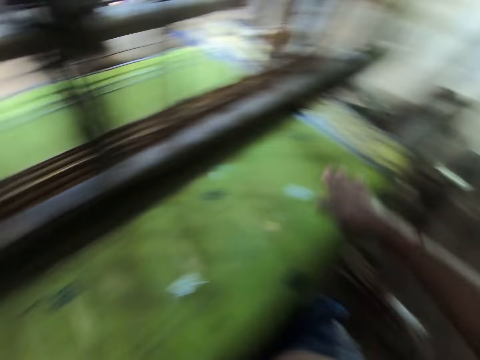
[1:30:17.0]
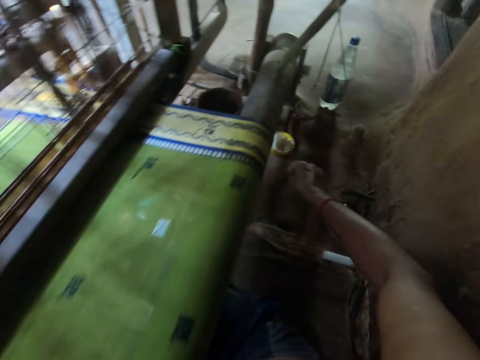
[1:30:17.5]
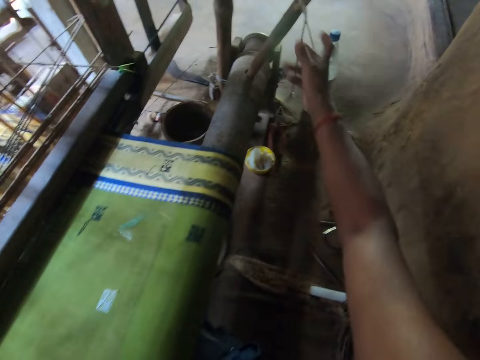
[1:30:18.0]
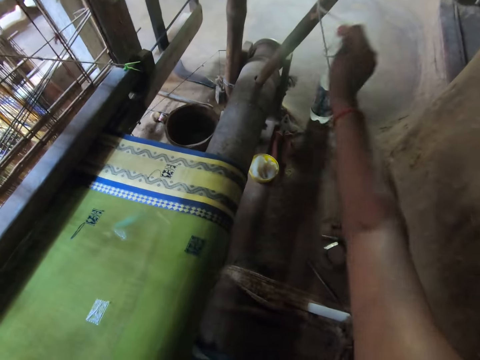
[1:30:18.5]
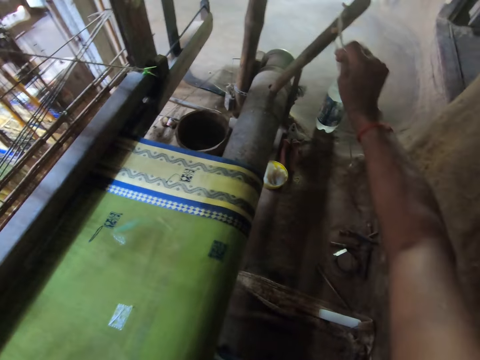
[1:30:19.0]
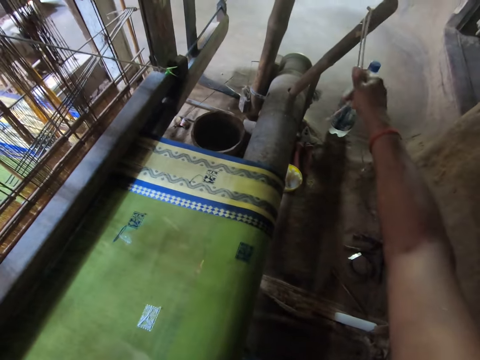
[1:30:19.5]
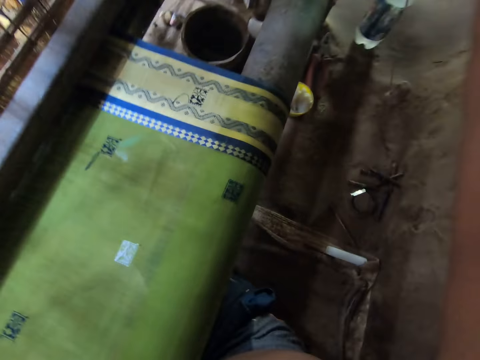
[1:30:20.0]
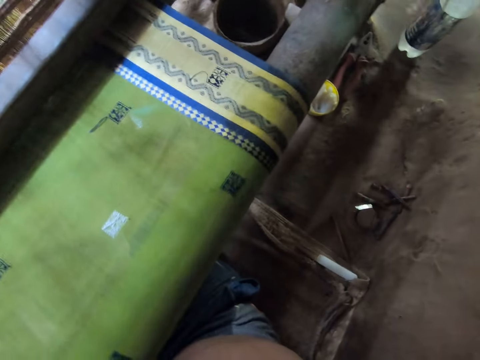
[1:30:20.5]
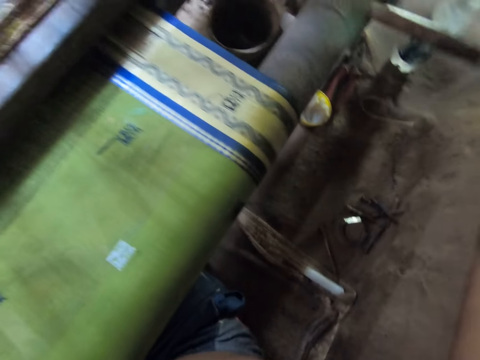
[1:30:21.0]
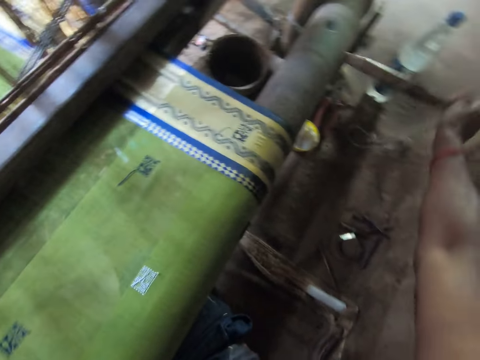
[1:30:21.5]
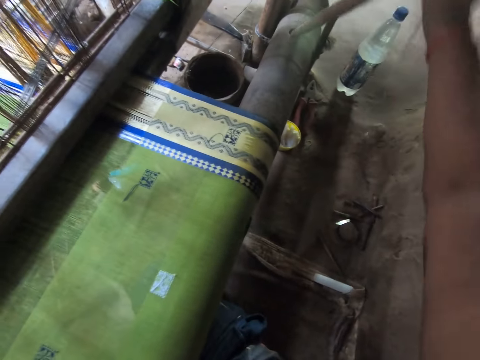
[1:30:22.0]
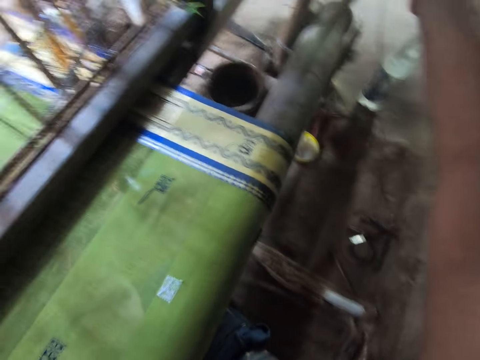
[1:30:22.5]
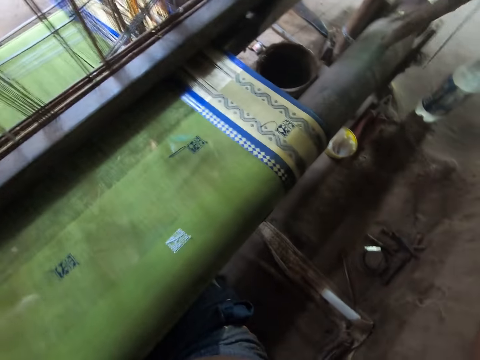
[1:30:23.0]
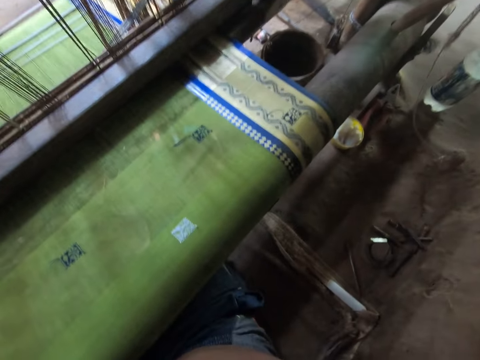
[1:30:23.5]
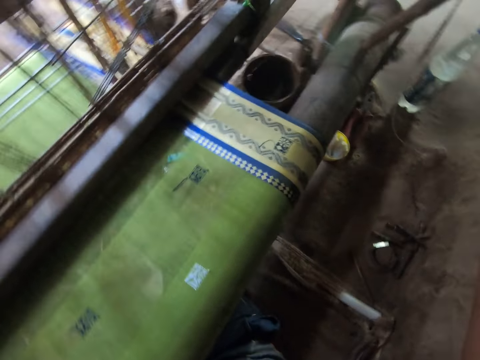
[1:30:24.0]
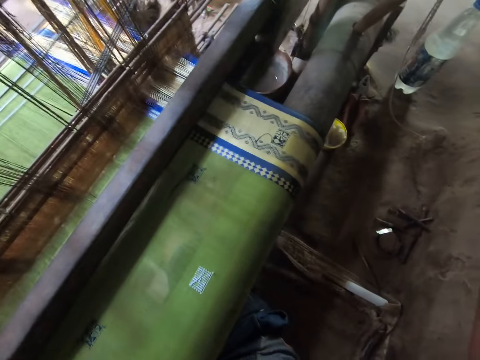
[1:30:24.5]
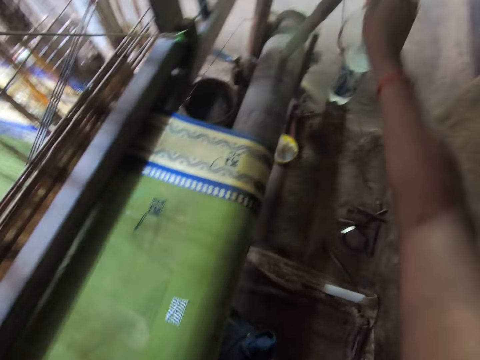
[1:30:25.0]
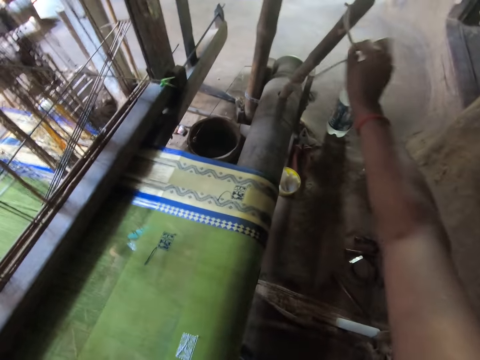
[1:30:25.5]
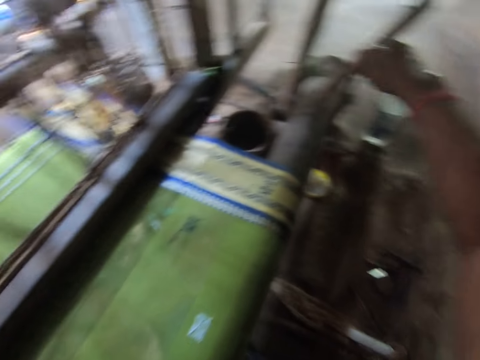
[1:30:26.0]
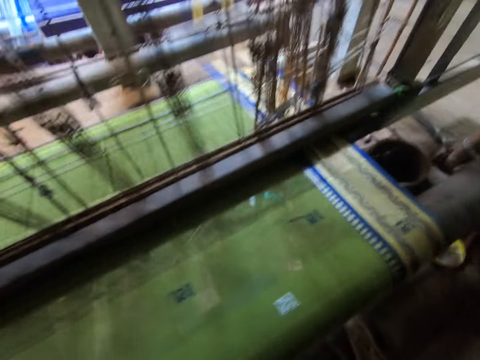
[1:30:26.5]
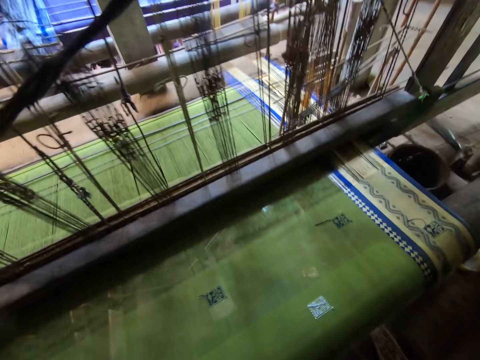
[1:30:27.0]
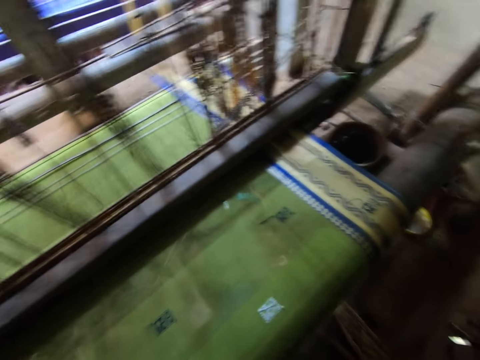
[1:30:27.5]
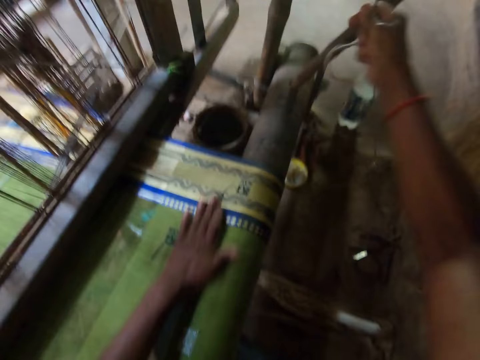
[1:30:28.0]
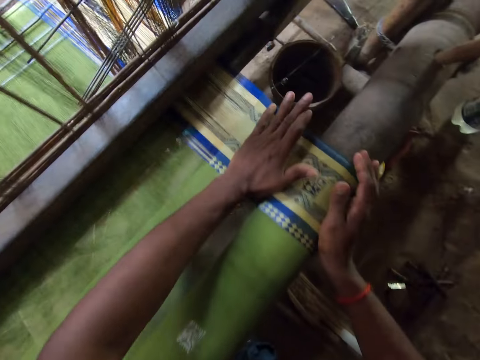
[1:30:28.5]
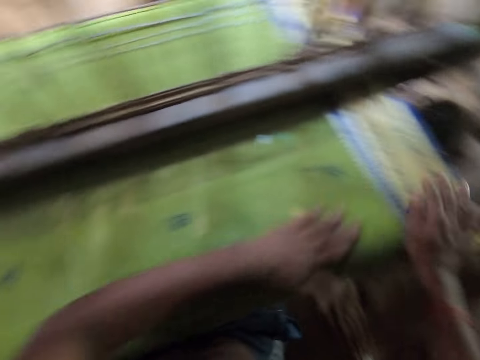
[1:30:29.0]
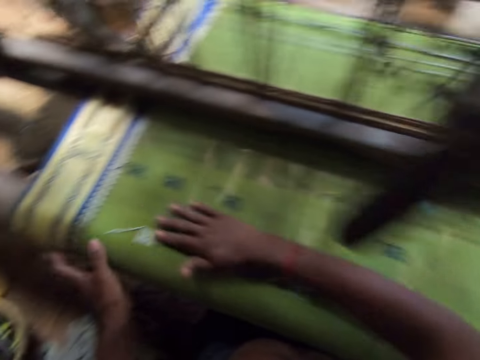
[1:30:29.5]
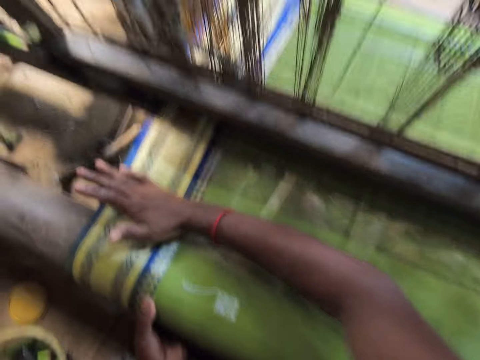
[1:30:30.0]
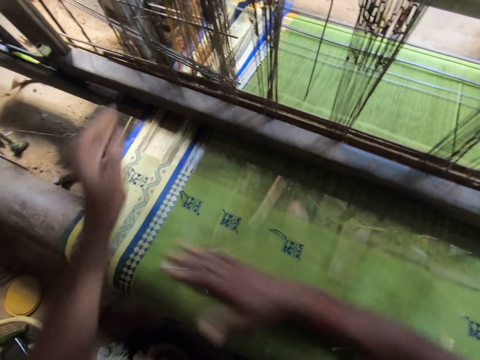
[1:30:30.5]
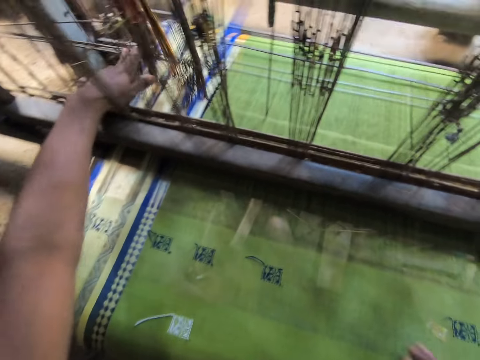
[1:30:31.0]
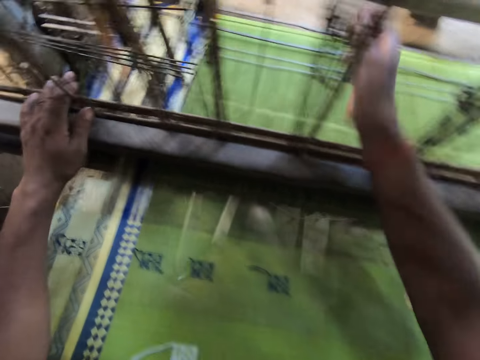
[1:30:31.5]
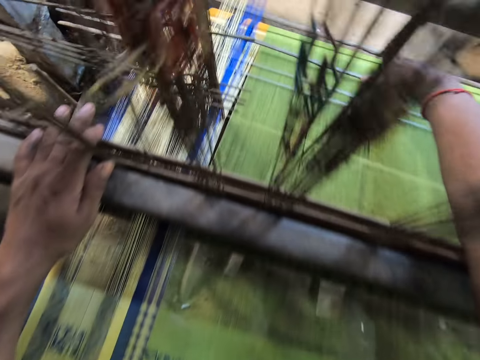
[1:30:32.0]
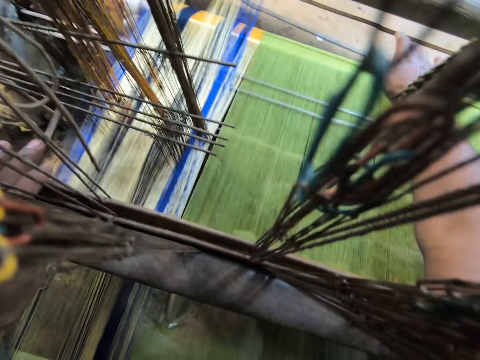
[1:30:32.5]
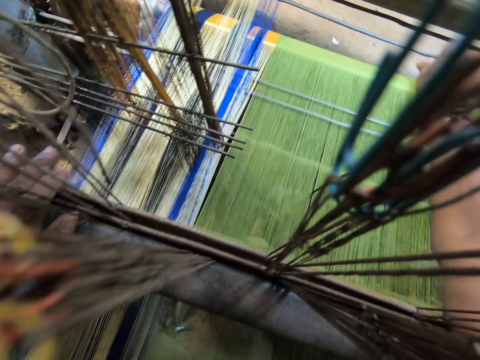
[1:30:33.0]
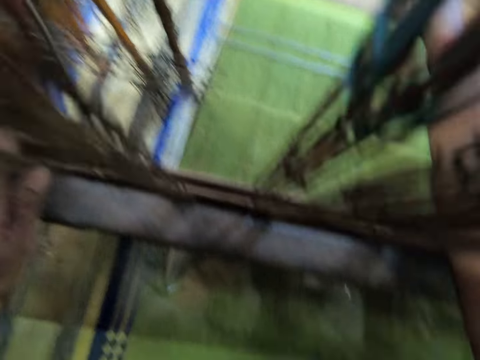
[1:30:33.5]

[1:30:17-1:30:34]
The camera wearer moves the right hand. She unties a rope on the stick in the cloth roll with her right hand, holds another thread with the right hand, looks at the clothing, and pulls the stick in the cloth roll with her right hand. She rolls the metal with a wood. She removes the stick in the cloth roll with her right hand from the metal. She inserts the stick in the cloth roll with her right hand. She rolls the metal with the wood. She adjusts the machine. She ties the rope on the stick in the cloth roll with her right hand. She holds the thread with the right hand. She looks at the clothing. She moves the left hand on the clothing. She holds the fabric on the cloth roll with both hands. She pulls the thread with the right hand. She moves the hands on the clothing. She adjusts the heddle on the loom machine with her left hand. She pushes the metals in the machine with the left hand. She inserts the right hand in between the metals. She adjusts the drop wire on the loom machine with her right hand. She moves a metal with the right hand.

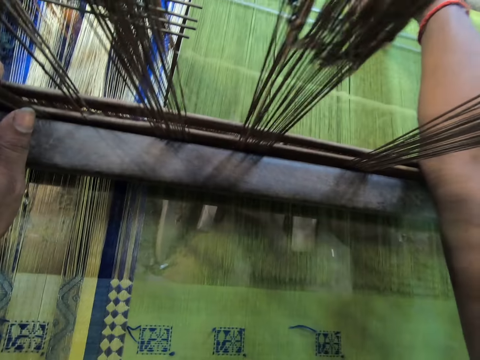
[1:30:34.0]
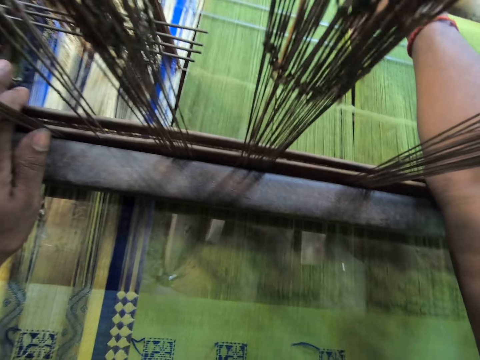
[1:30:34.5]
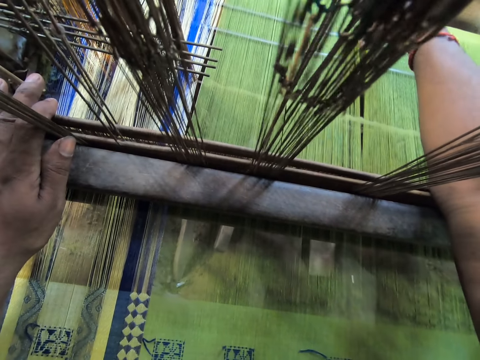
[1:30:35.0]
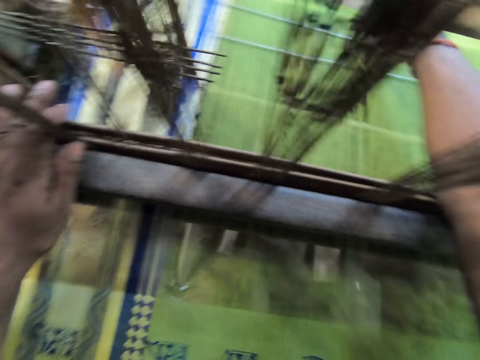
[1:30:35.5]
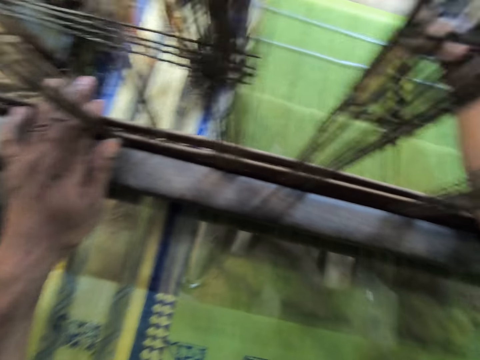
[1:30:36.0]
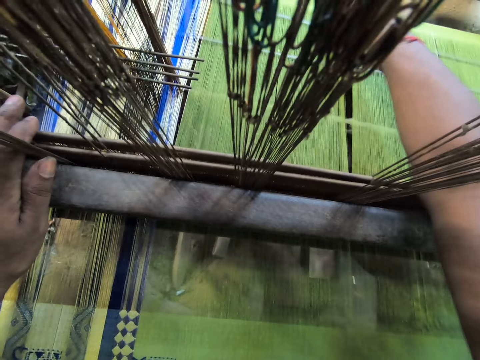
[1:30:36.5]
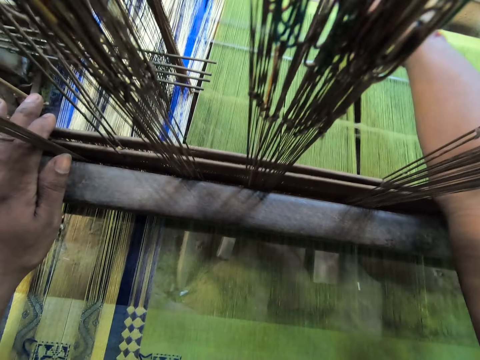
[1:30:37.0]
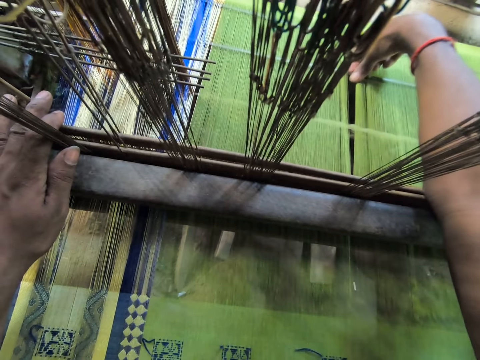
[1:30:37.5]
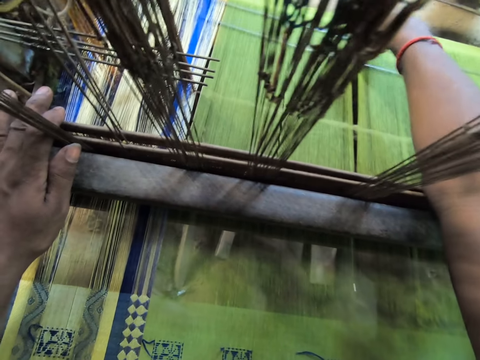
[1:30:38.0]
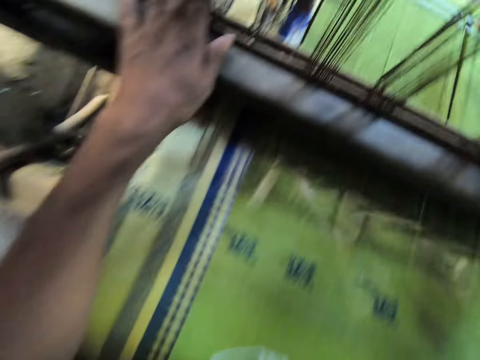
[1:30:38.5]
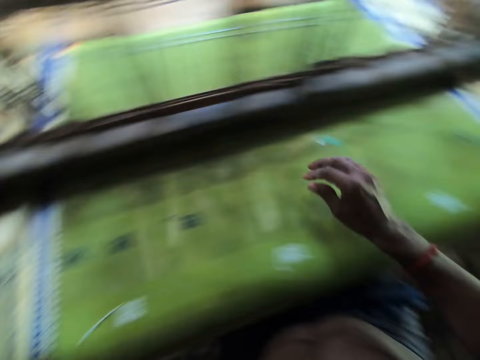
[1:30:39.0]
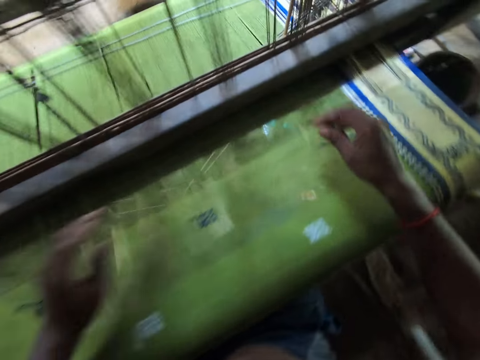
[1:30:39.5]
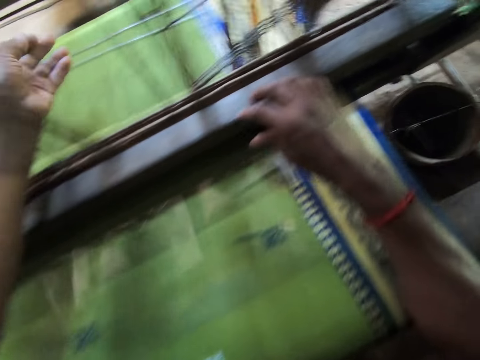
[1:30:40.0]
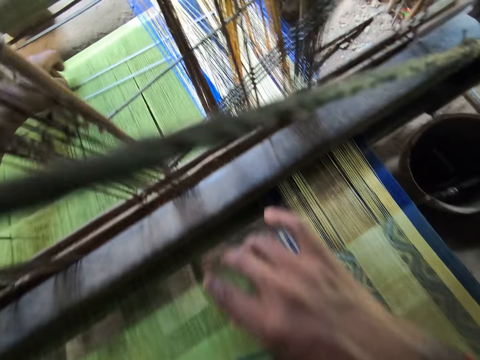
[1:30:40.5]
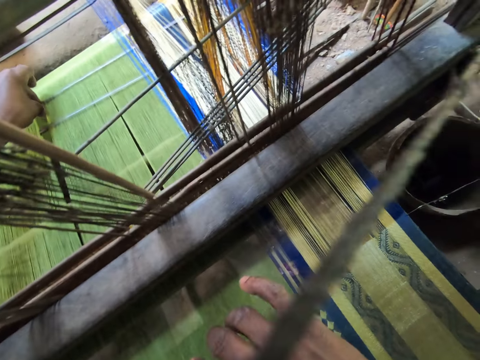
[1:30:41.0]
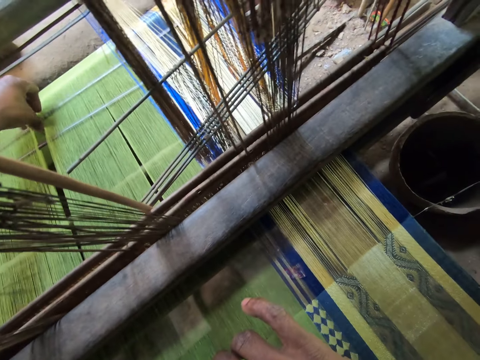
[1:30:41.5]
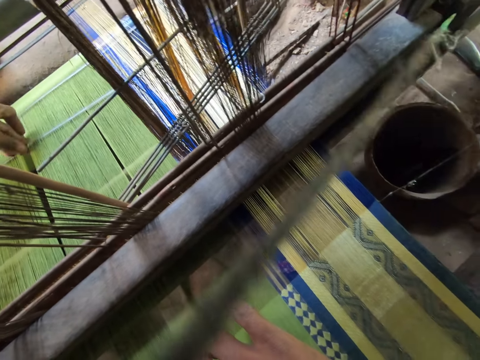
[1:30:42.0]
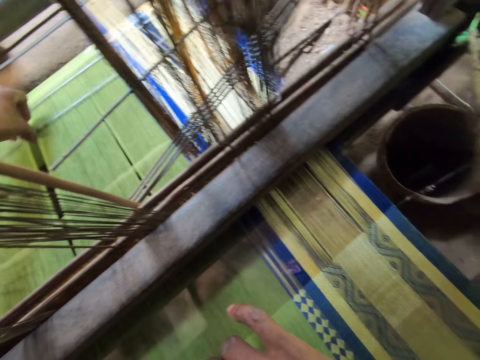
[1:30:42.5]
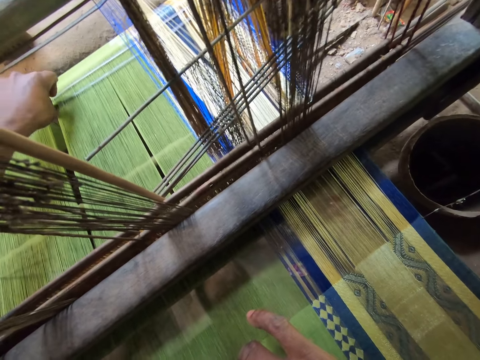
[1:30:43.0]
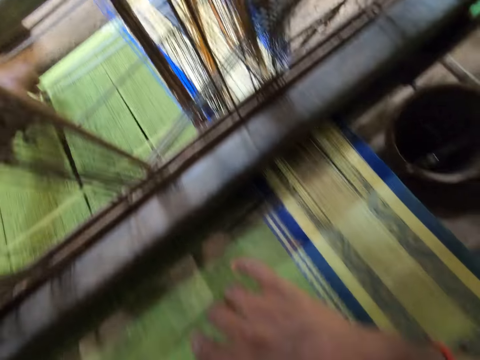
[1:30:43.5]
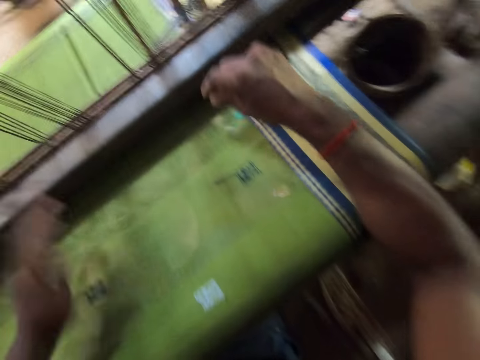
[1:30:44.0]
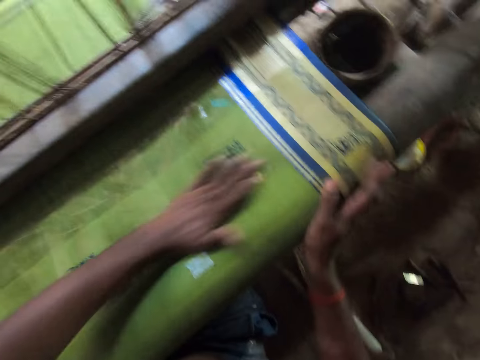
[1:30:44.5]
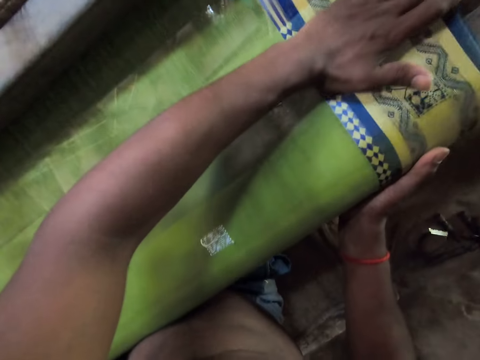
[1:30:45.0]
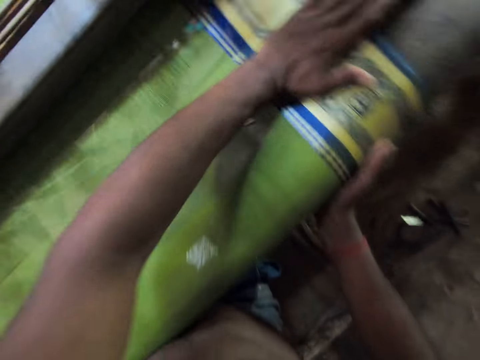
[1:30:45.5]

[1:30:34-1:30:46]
The camera wearer moves other metals in the clothing with the right hand. She releases the hands from the metal. She inserts the left hand in between the metals. She adjusts the drop wire on the loom machine with her left hand. She holds the metals, moves the metals with the left hand, and moves another metal with the left hand. She releases the left hand from the metals. She holds the clothing with the left hand. She holds the clothing with the right hand. She moves the left hand in the clothing. She adjusts the fabric on the cloth roll with both hands.
